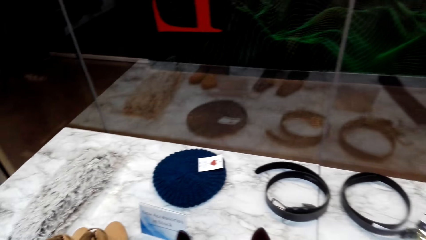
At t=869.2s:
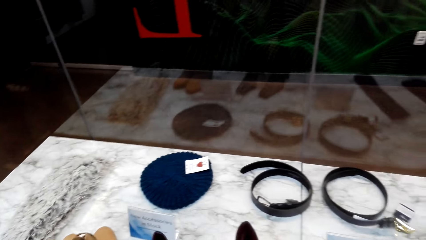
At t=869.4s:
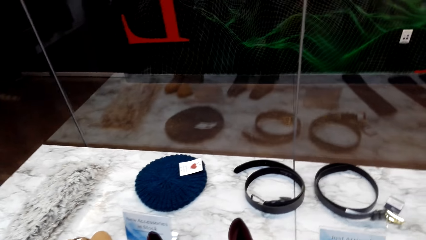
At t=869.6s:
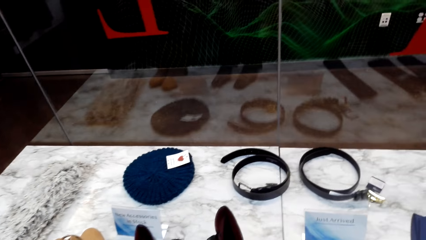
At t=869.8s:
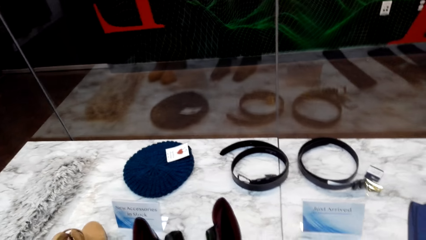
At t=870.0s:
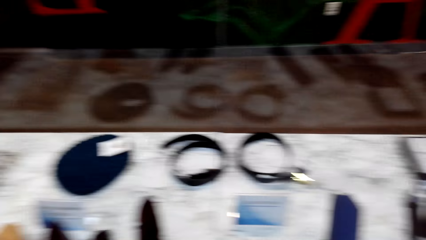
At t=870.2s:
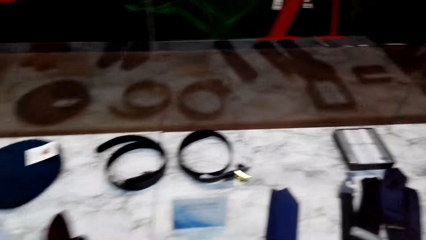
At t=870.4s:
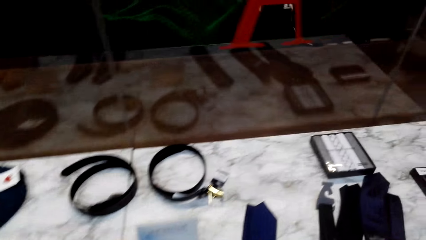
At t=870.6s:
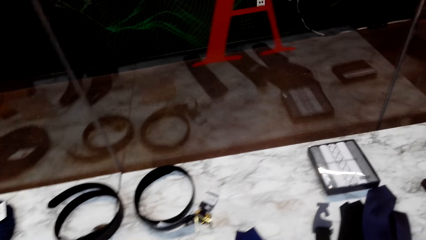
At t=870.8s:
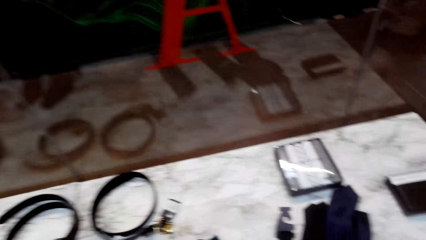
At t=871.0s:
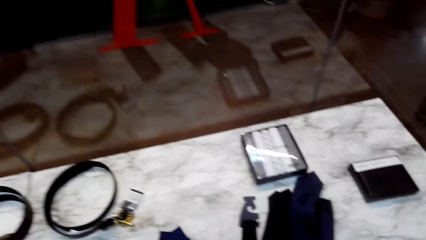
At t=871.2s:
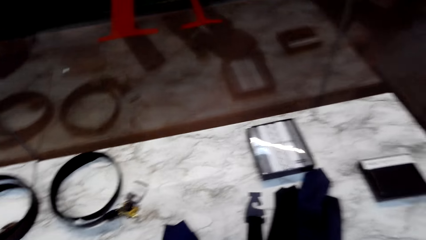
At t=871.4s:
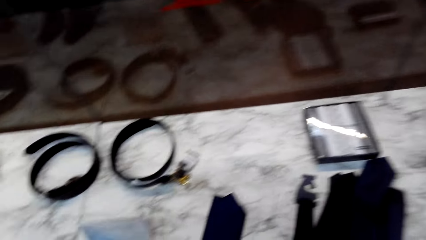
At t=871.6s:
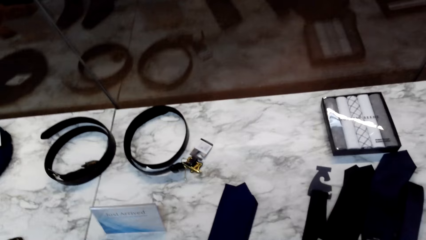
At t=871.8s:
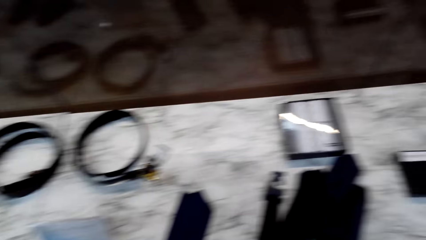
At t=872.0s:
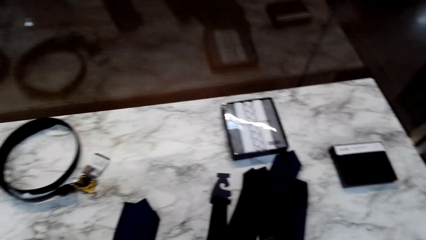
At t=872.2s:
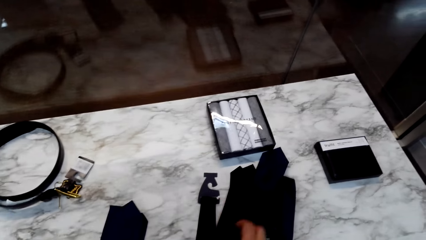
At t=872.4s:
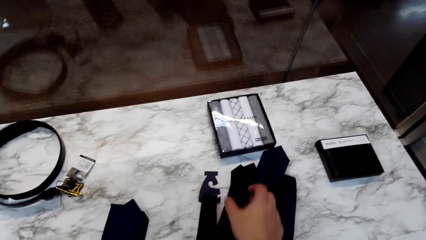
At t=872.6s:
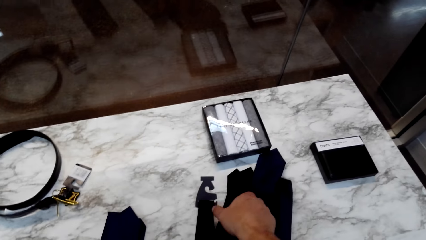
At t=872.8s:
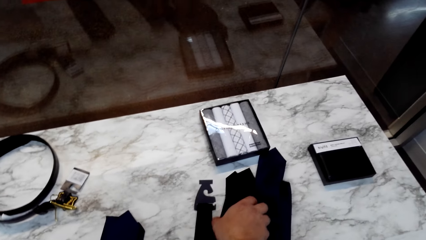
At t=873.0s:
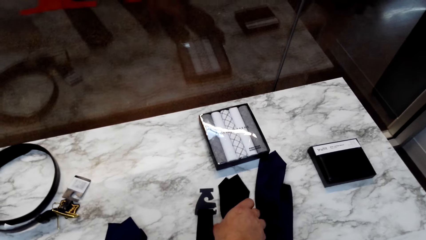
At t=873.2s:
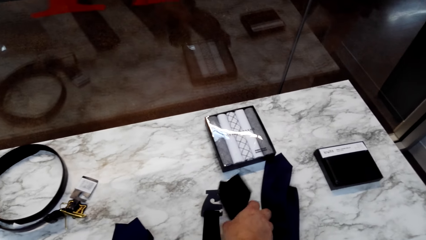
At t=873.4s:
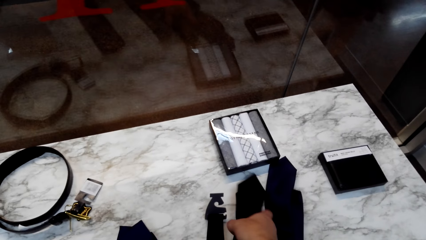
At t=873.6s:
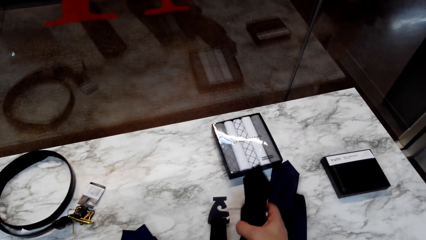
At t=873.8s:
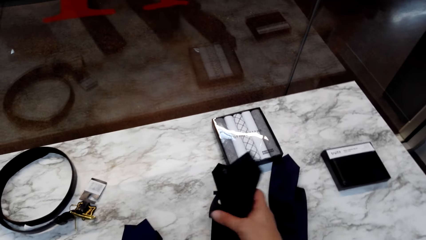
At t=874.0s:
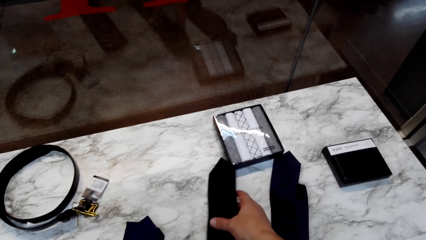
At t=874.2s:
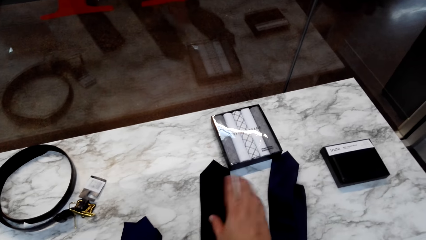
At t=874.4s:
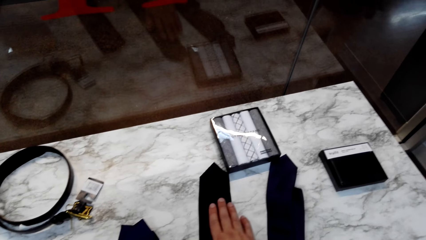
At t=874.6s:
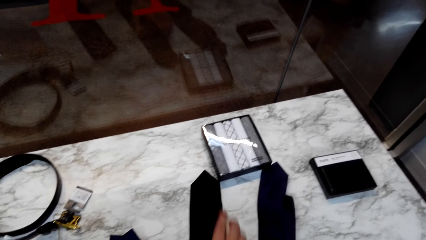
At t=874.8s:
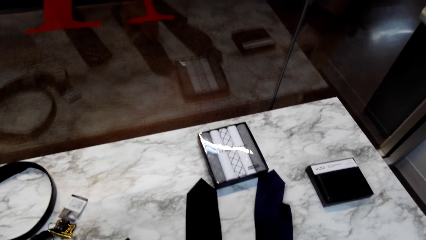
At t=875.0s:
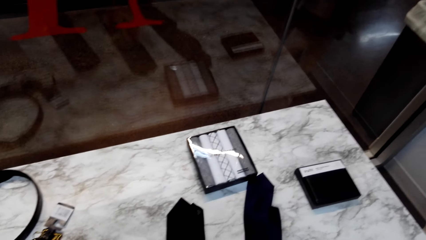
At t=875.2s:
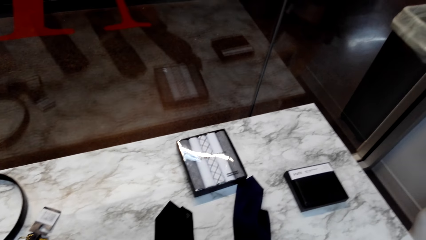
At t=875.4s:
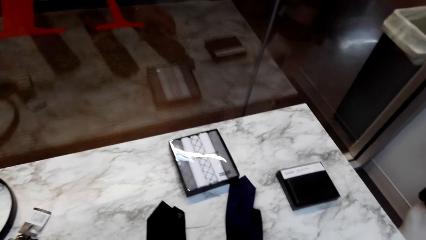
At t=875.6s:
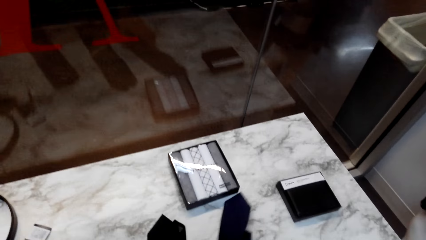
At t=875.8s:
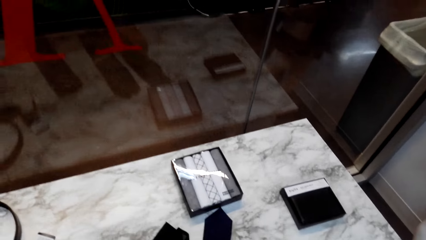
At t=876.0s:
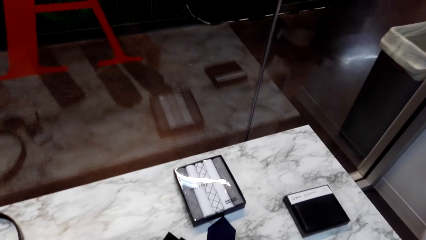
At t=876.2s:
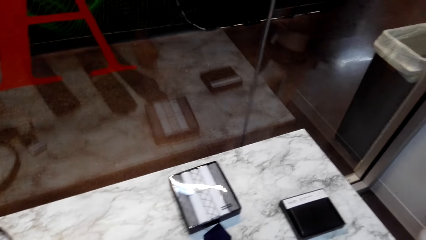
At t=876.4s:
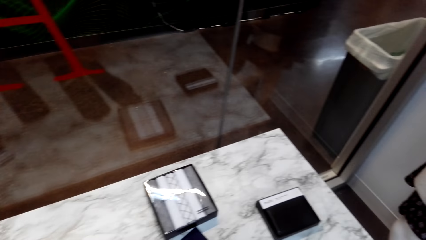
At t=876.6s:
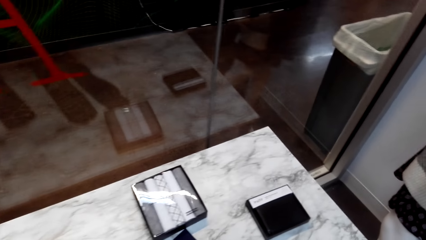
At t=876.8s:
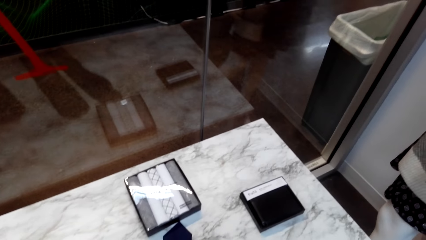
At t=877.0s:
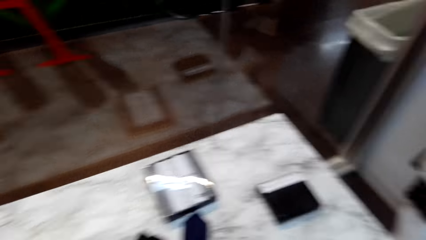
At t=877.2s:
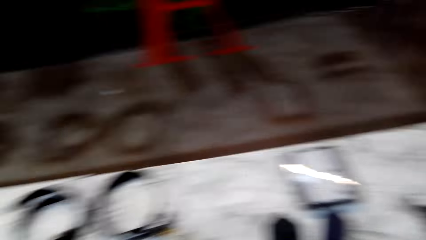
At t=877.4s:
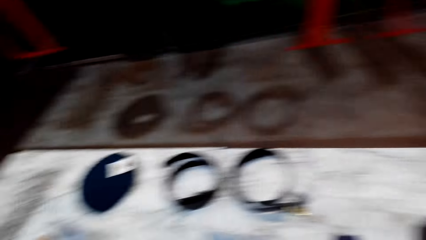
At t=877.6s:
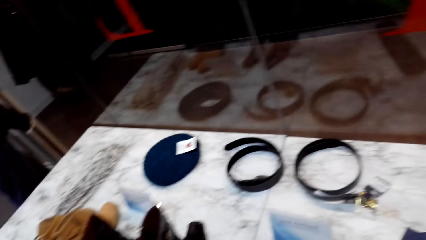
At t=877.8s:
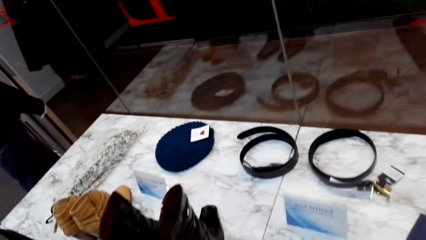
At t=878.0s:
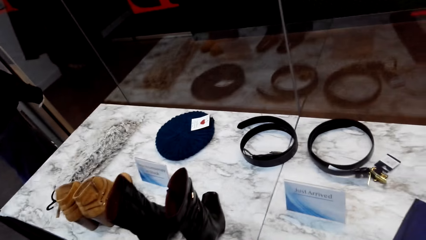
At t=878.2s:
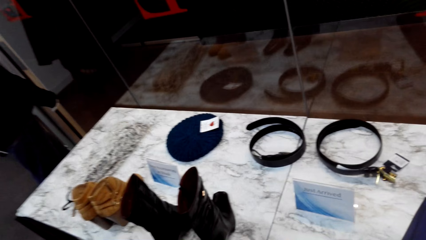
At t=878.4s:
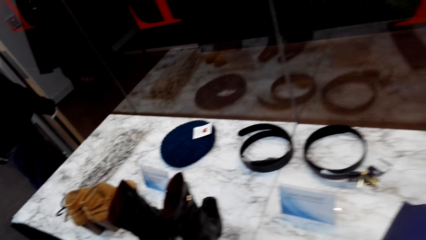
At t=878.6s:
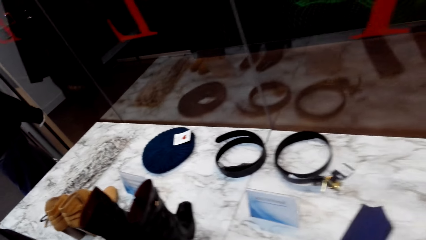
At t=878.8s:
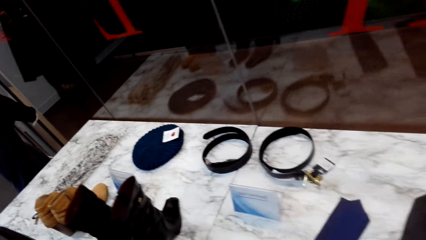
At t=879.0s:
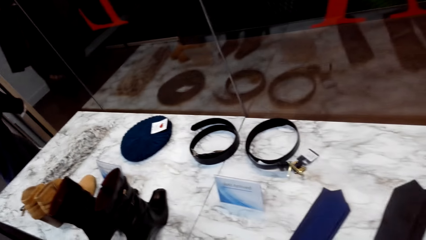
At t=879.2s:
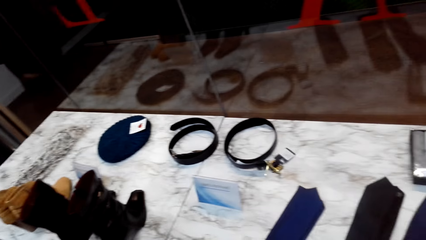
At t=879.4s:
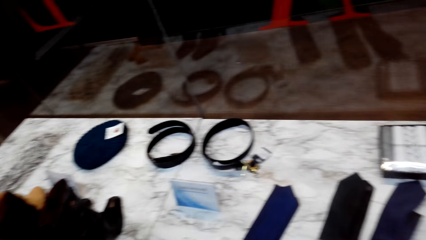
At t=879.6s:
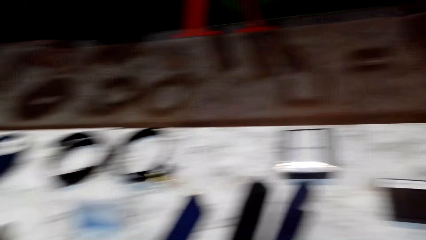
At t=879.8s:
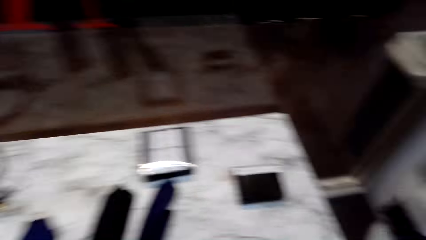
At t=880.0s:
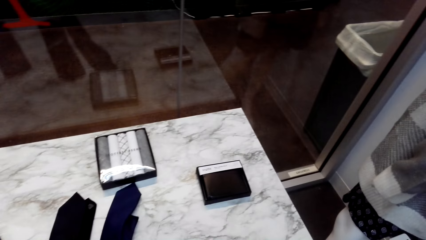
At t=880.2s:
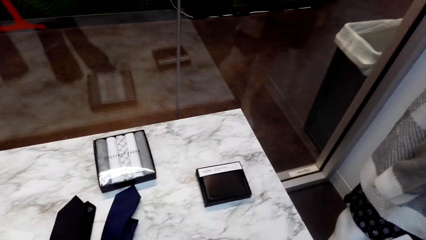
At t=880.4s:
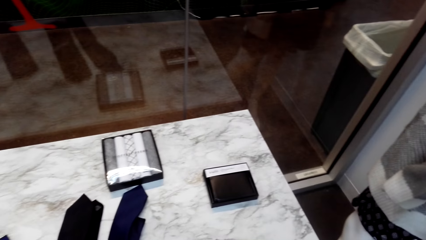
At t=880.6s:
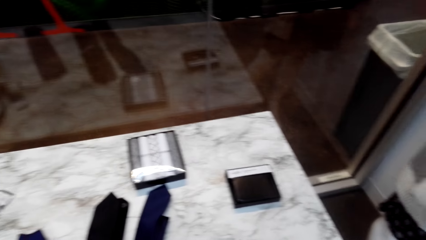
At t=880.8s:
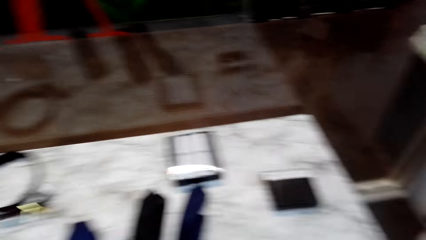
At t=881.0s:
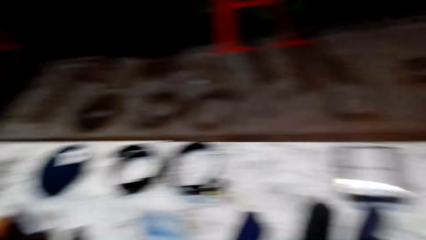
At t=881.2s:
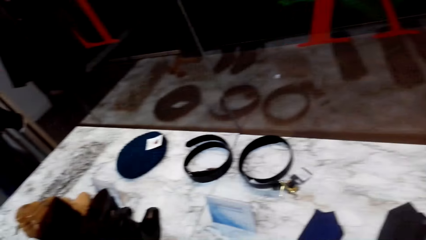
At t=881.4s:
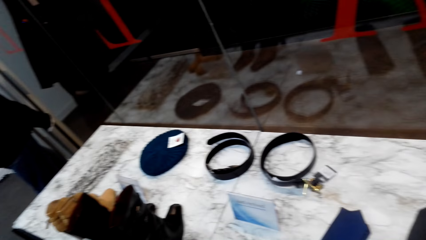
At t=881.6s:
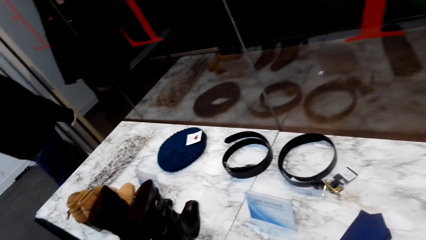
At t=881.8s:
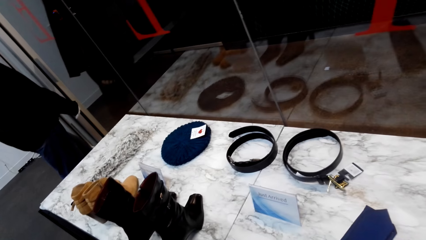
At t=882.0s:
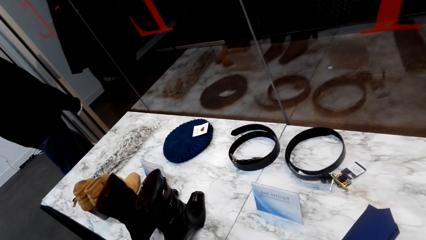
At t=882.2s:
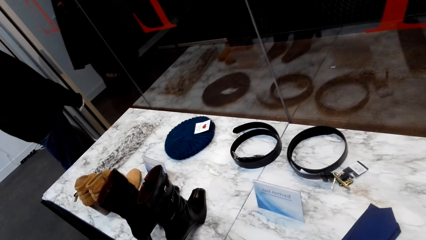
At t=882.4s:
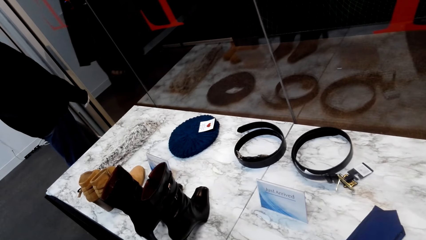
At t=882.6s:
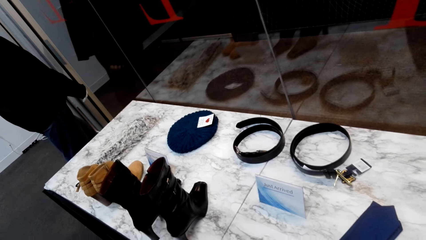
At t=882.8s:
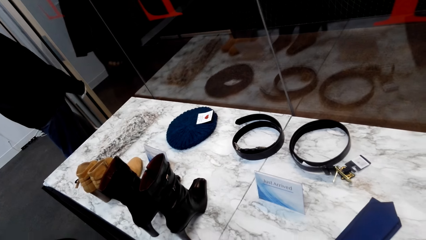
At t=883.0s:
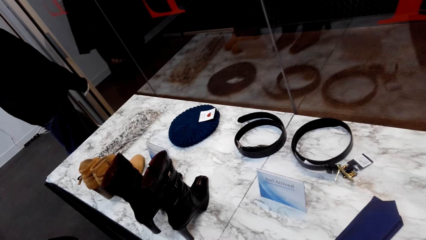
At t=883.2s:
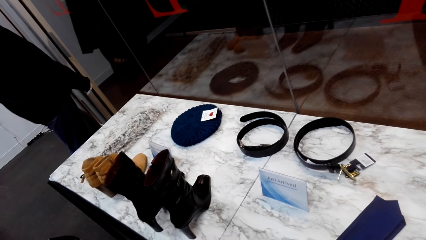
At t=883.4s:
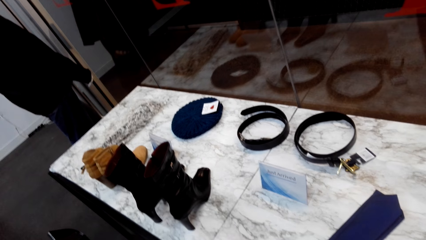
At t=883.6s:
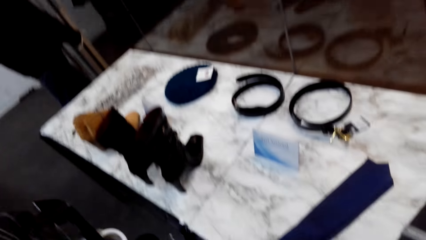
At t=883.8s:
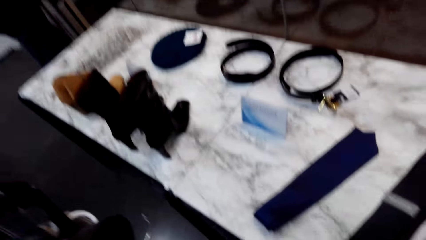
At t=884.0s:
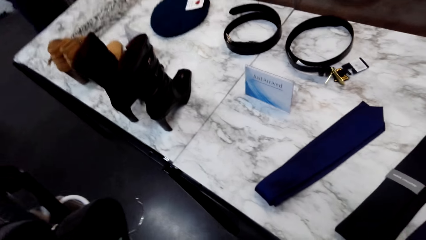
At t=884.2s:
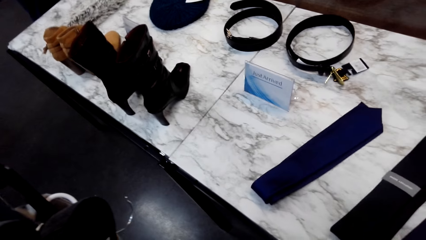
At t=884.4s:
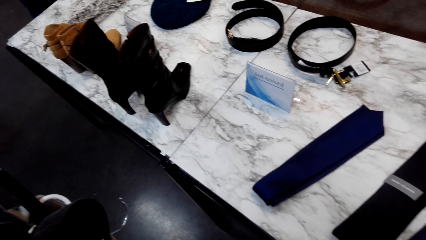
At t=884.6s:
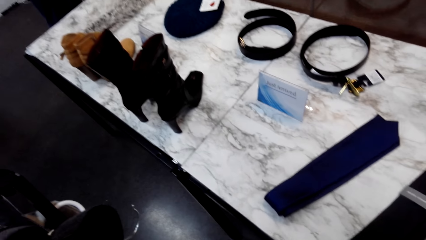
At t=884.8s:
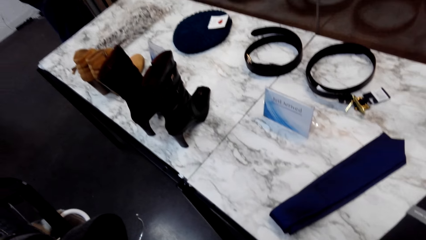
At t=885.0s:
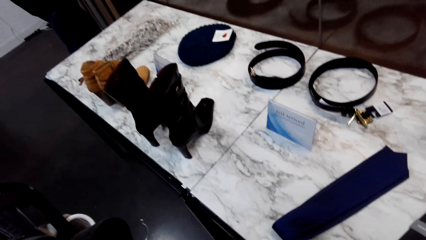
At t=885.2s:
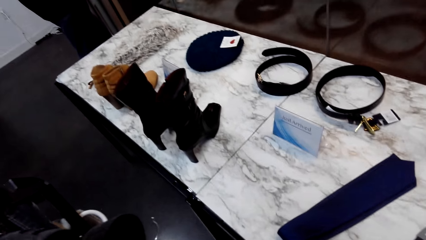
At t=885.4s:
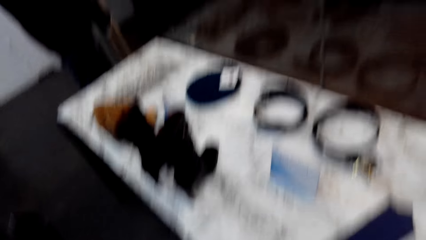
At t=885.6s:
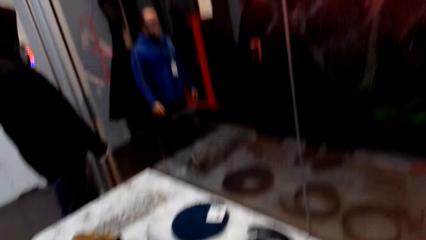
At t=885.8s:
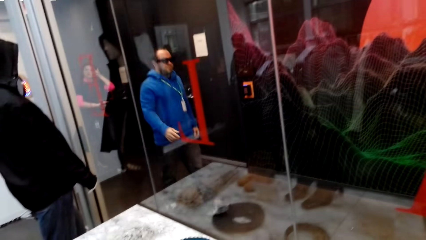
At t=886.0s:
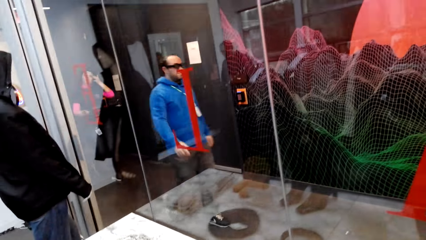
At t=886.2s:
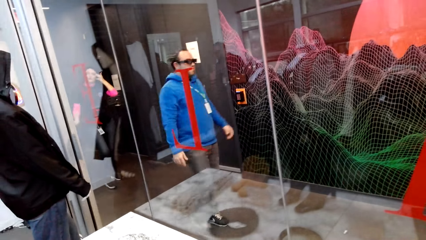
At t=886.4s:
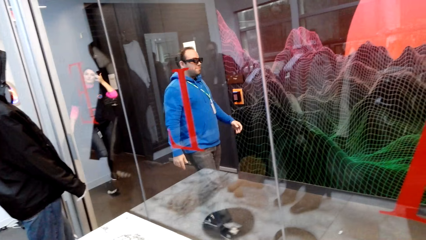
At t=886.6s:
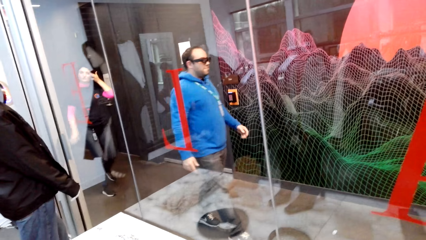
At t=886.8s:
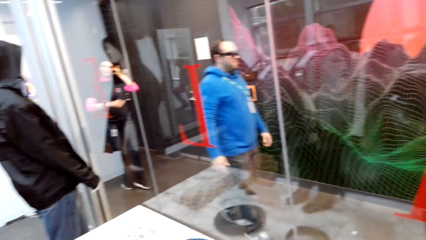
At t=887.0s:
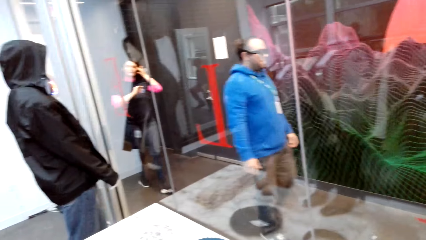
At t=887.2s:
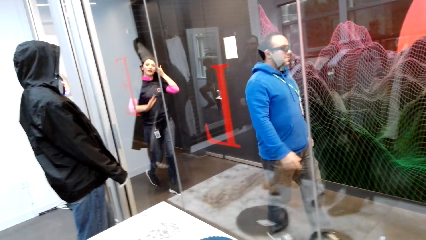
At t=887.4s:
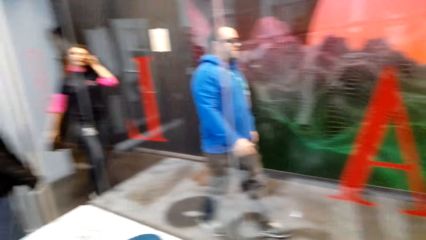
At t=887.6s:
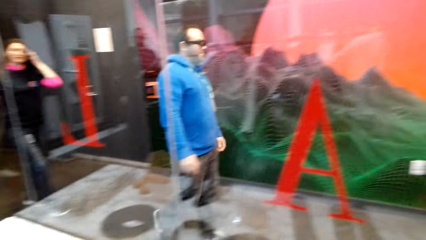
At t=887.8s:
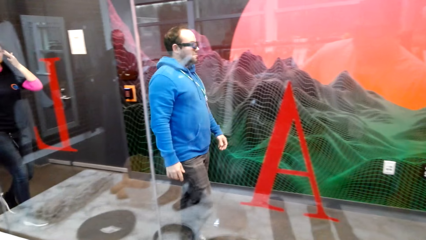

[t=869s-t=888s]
The camera wearer touches the boots on the table. They pick a tie from the table. They touch the tie on the table. They look around the table.
